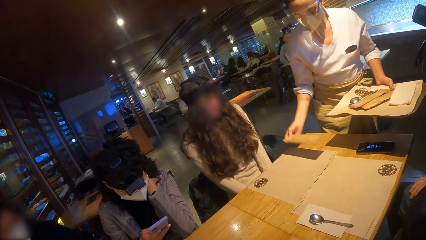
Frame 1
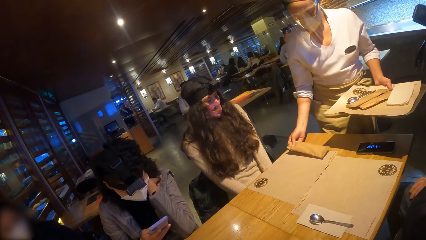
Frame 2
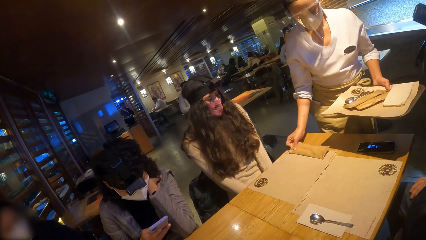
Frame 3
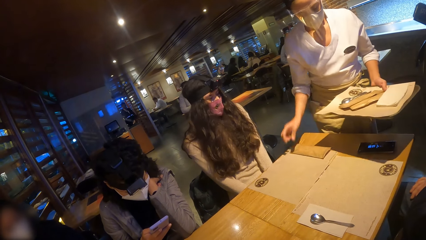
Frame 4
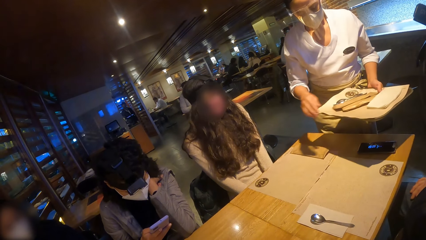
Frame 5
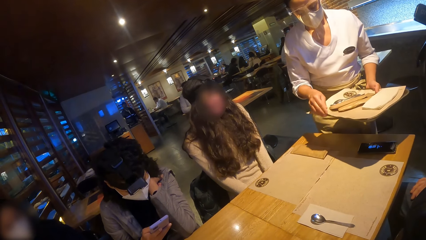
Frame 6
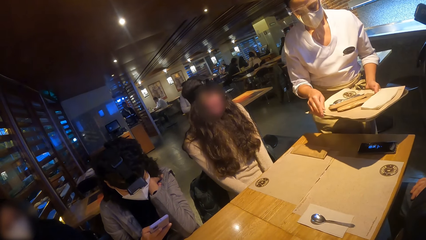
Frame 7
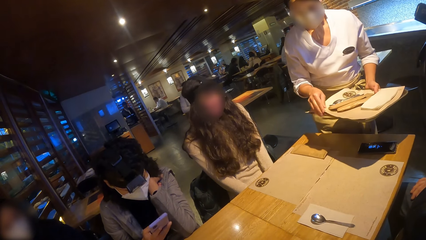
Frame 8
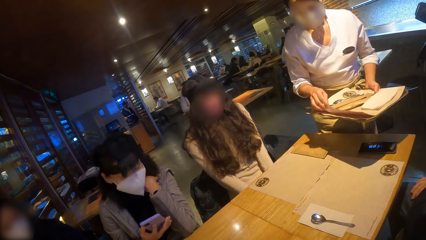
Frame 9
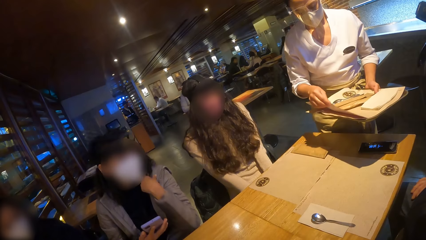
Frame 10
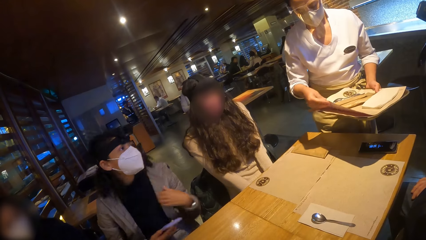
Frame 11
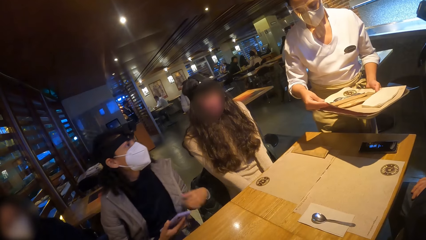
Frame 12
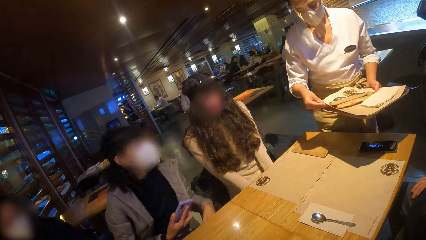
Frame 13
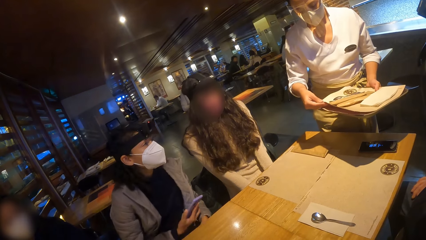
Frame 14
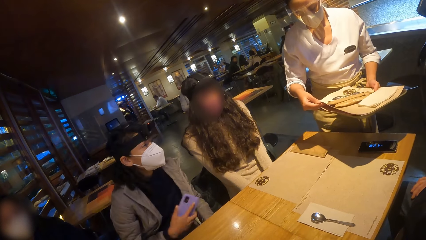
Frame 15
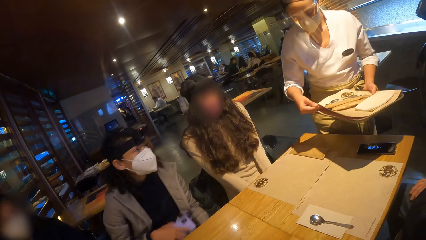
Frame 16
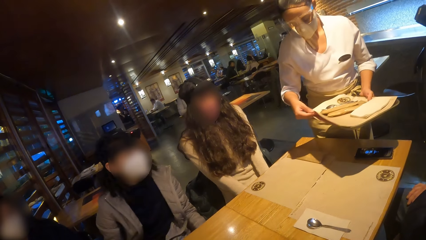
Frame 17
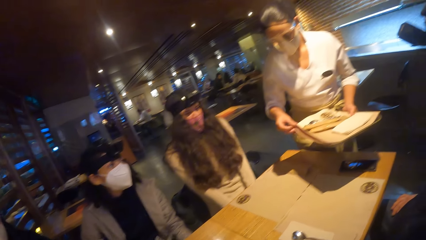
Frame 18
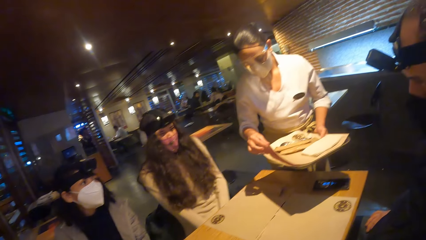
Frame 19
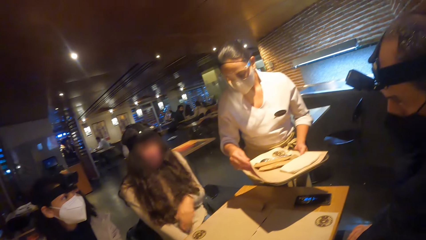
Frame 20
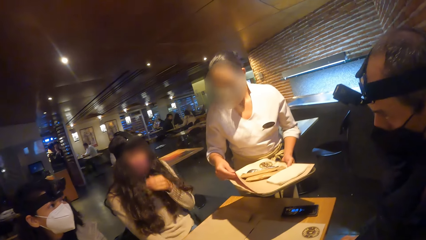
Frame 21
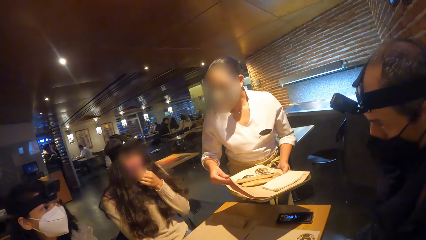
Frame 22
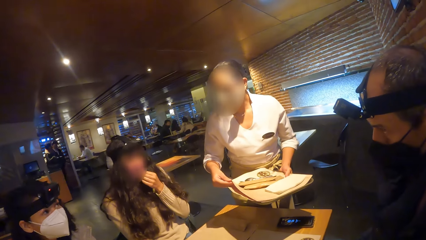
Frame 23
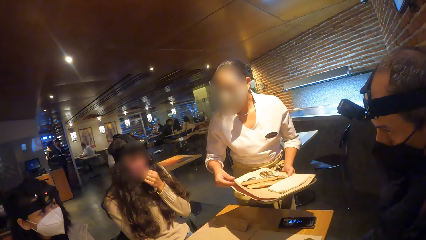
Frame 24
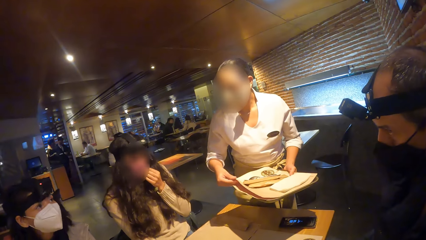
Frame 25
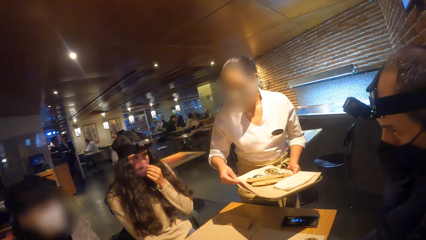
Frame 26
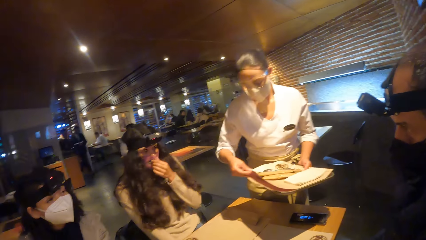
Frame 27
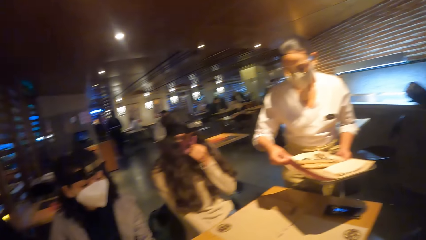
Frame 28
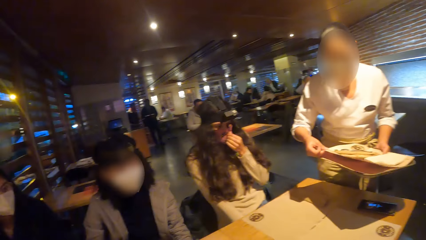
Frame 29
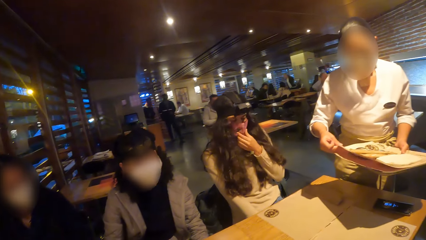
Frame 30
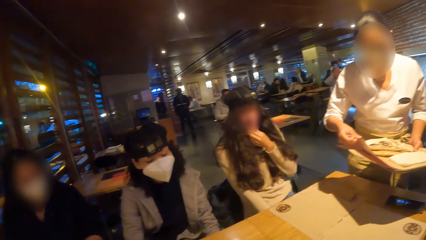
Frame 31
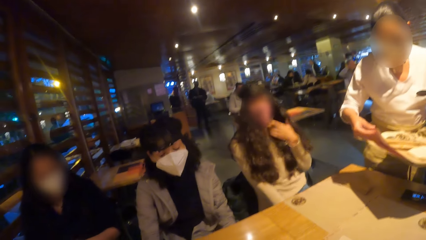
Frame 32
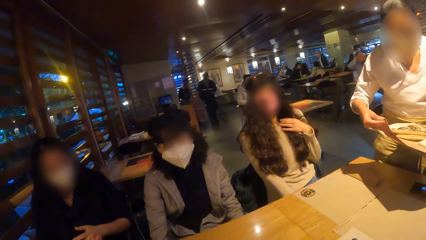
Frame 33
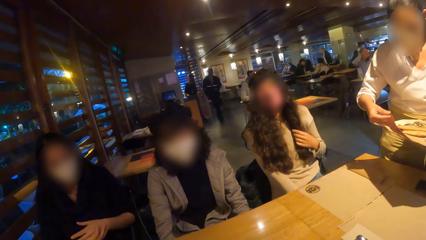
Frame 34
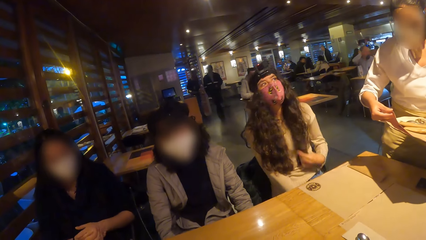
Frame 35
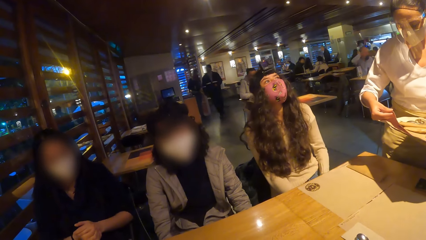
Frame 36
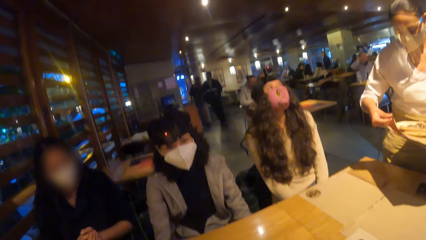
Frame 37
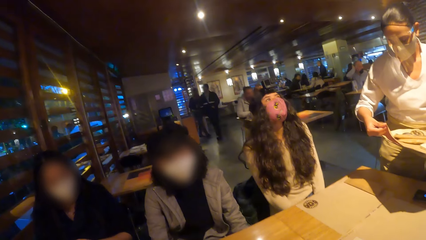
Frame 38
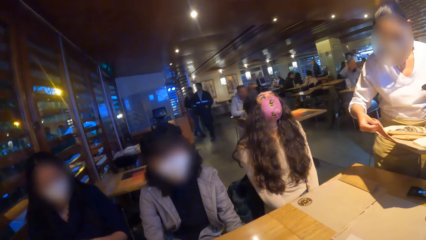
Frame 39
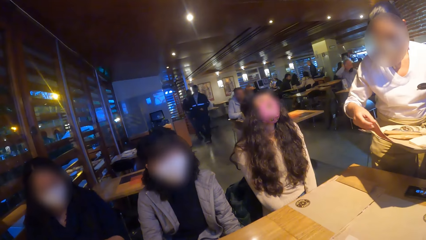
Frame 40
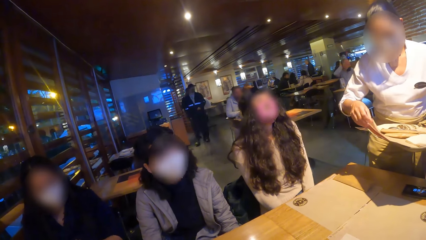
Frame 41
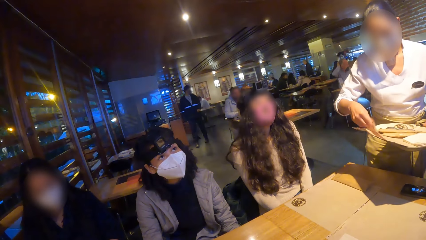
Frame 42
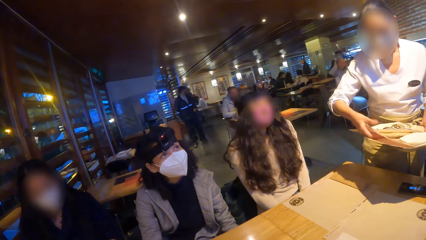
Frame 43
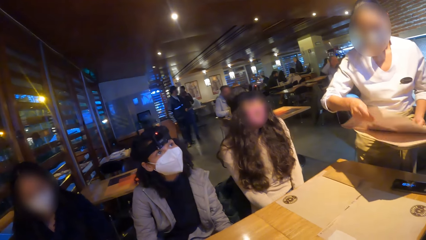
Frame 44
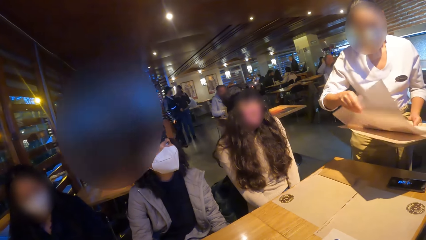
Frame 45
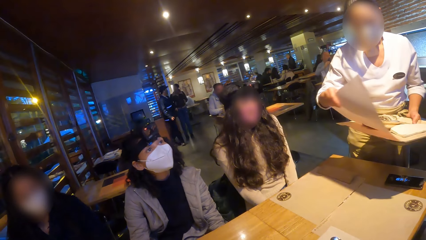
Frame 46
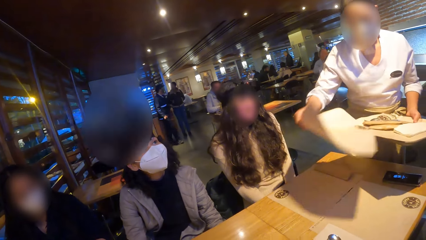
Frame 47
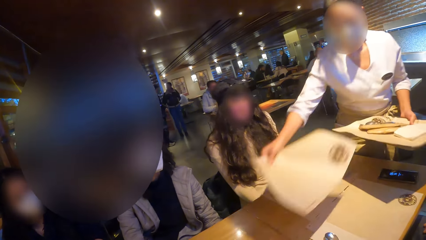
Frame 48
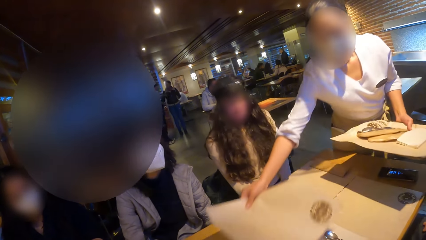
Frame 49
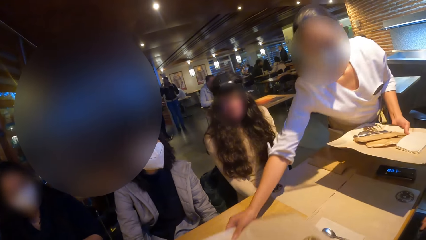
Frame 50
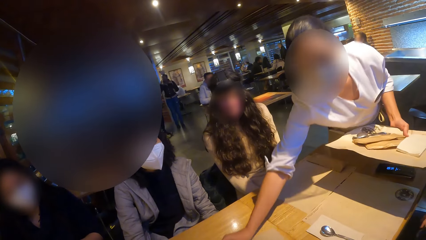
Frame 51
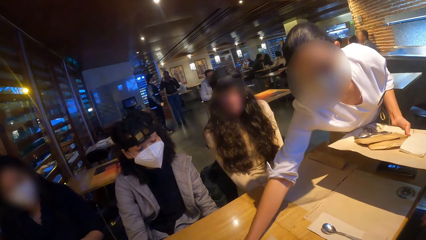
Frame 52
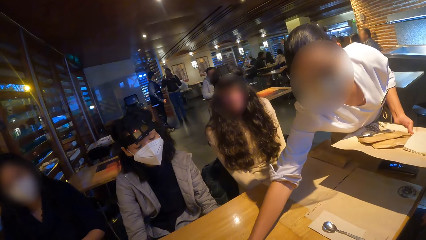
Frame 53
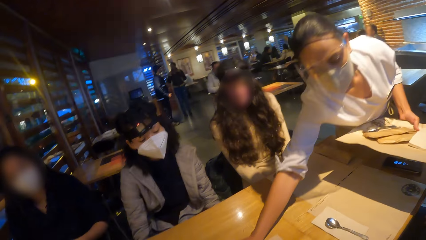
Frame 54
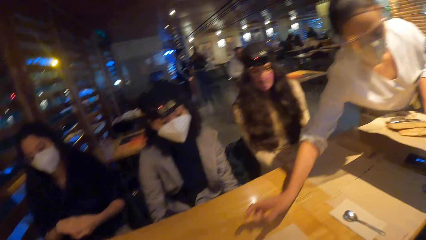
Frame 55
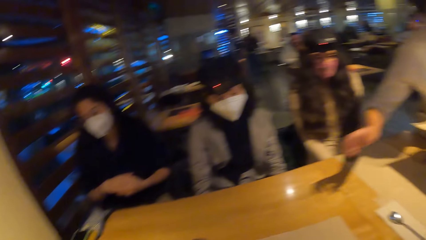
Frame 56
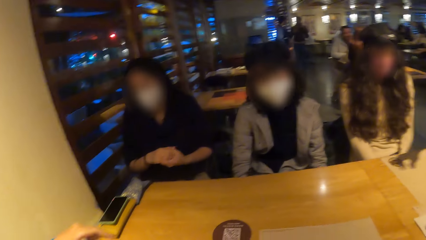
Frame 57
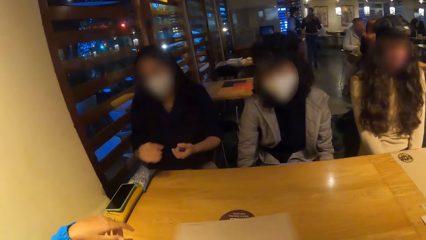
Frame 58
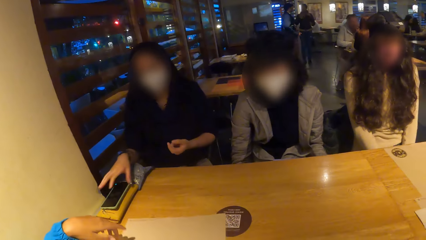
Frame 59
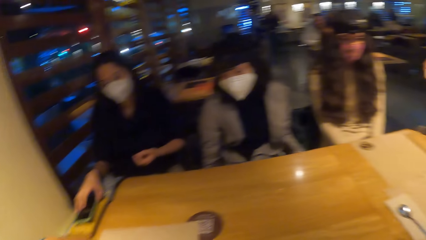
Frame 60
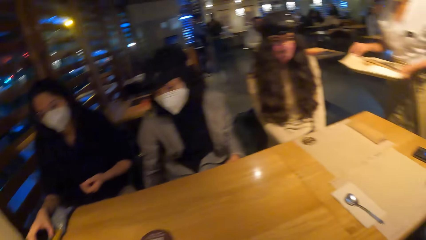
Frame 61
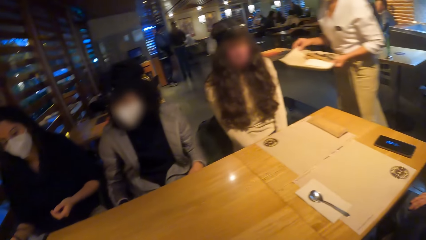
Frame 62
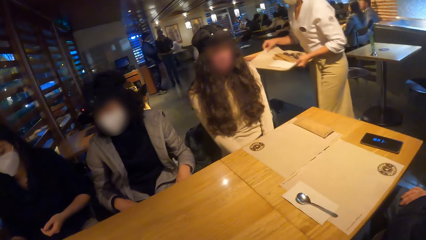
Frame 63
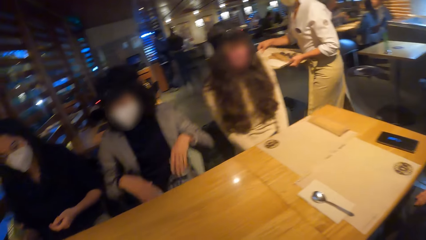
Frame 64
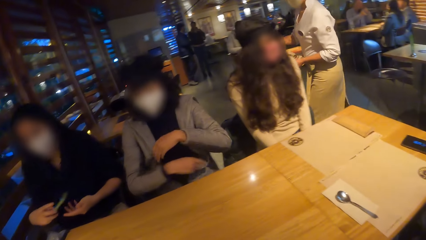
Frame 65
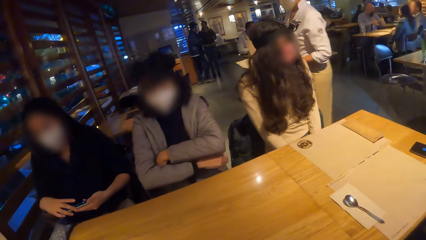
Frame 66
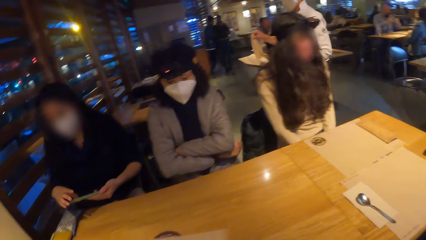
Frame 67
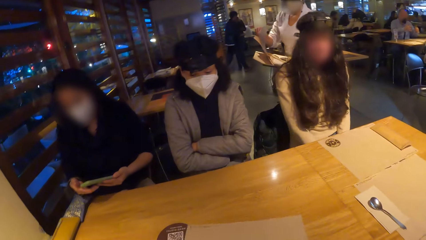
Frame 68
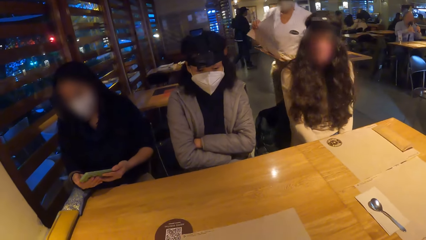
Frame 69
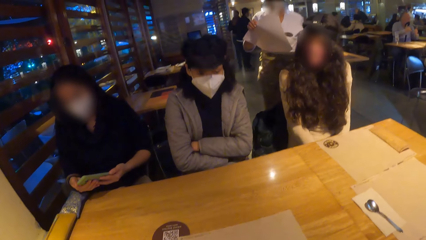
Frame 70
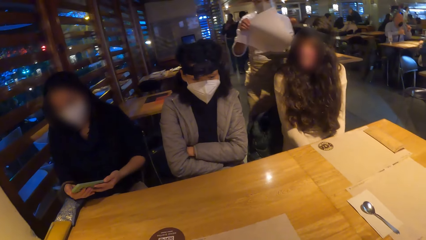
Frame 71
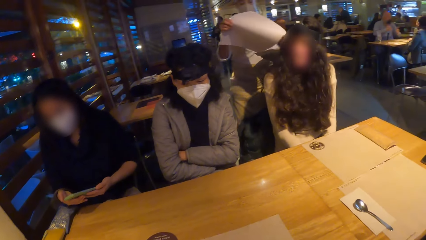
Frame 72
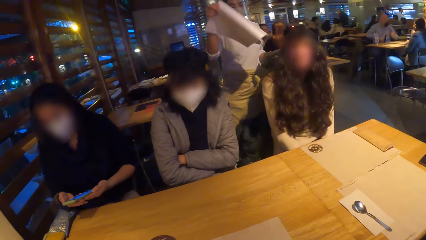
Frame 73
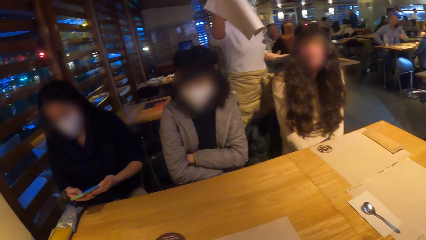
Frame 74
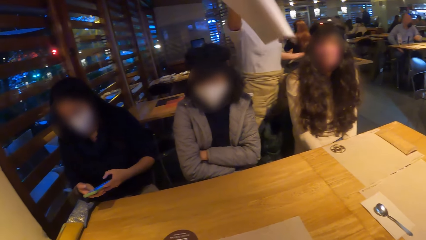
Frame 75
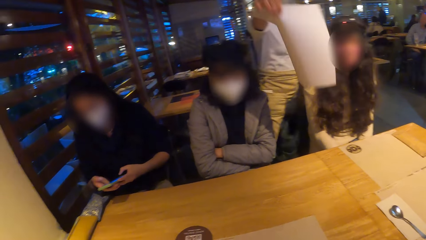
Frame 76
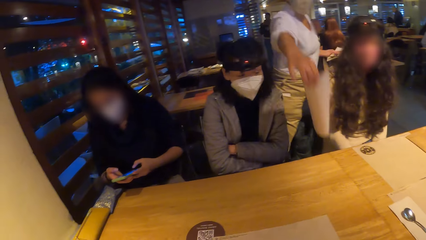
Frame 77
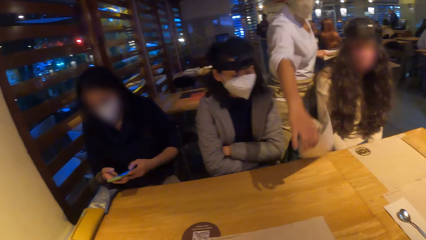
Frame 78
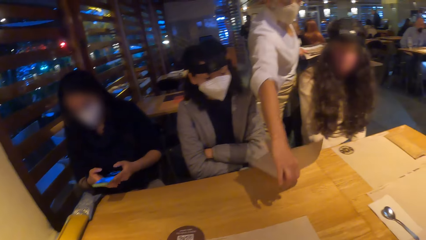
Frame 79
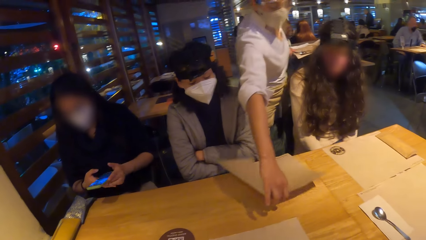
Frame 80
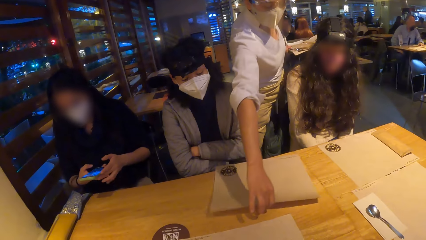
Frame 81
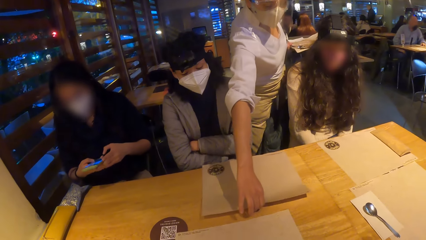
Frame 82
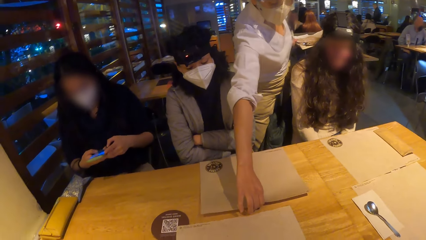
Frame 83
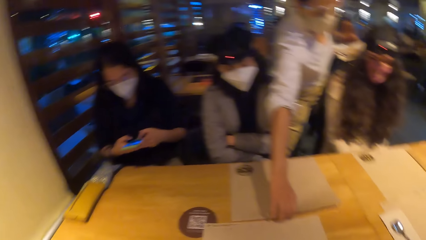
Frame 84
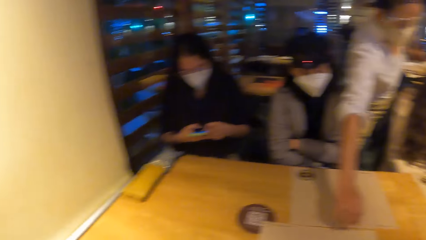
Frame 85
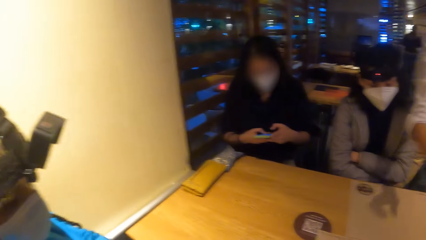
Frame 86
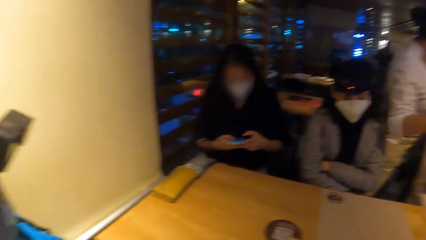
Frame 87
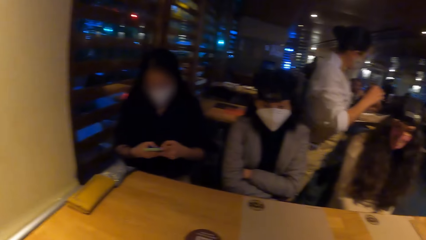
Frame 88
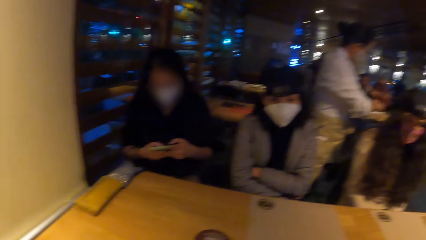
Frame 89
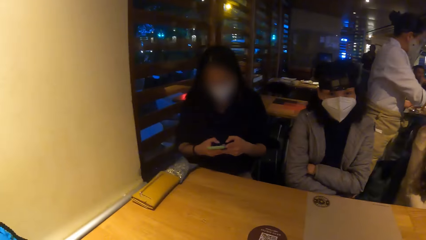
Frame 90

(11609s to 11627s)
A waitress places the brown bag in her right hand on the table mat on the table and picks up a table mat from a tray in her left hand with her right hand. The camera wearer looks around the restaurant. They look at a woman. The waitress places the table mat in her right hand on the table. Another woman moves the table mat on the table with her left hand. The waitress picks up a table mat from the tray in her left hand with her right hand. Another woman passes the phone from her right hand to her left hand and operates the phone with both hands. The waitress places the table mat in her right hand on the table.
